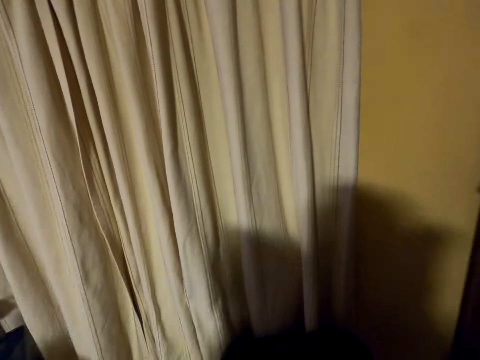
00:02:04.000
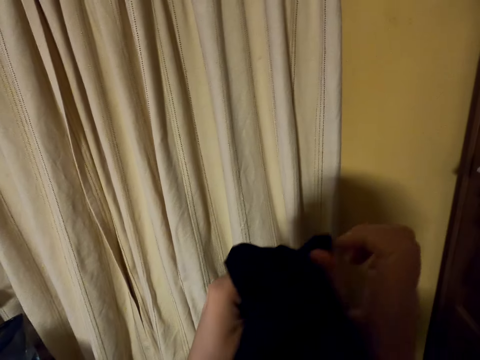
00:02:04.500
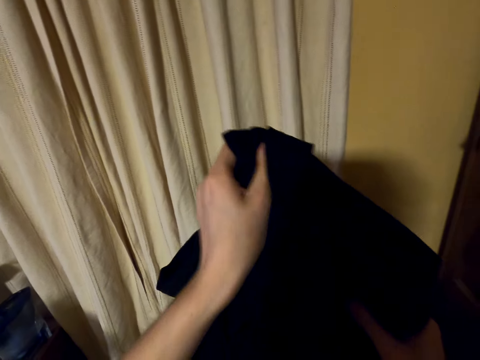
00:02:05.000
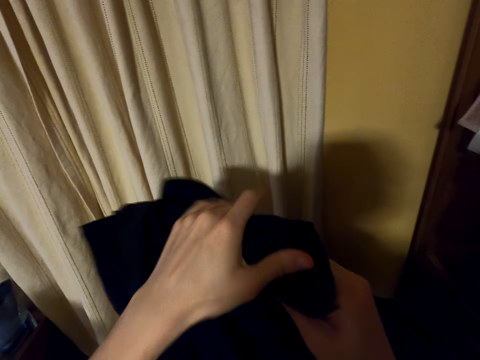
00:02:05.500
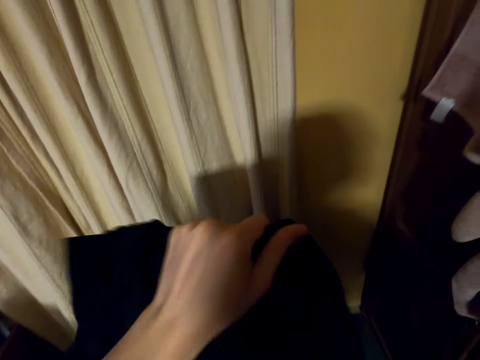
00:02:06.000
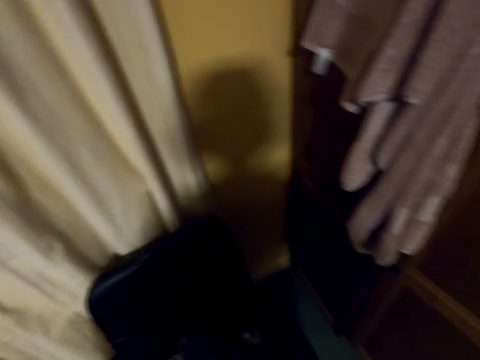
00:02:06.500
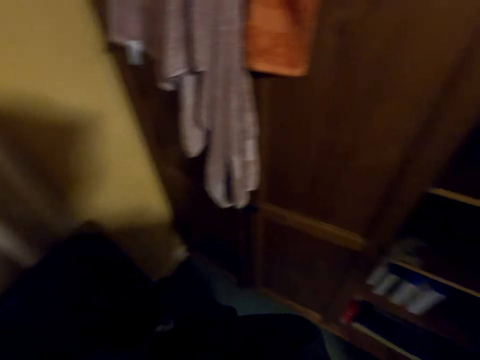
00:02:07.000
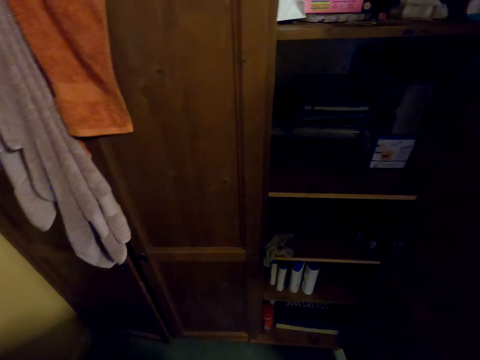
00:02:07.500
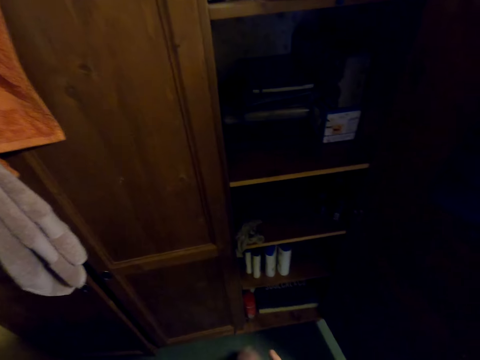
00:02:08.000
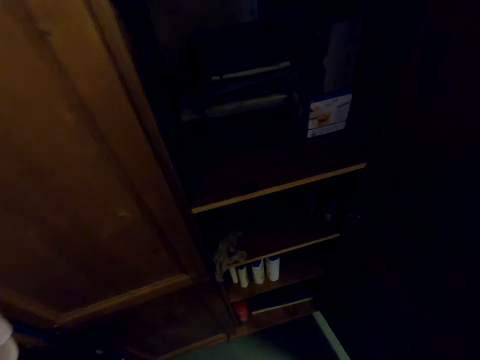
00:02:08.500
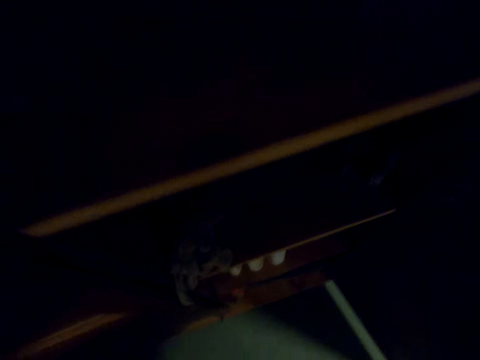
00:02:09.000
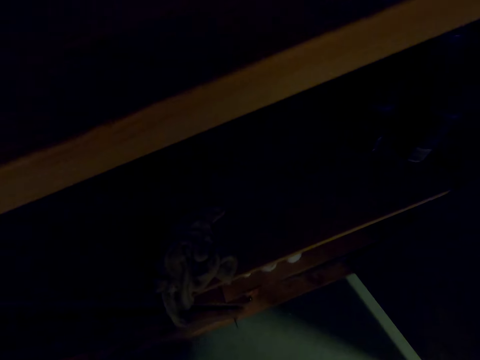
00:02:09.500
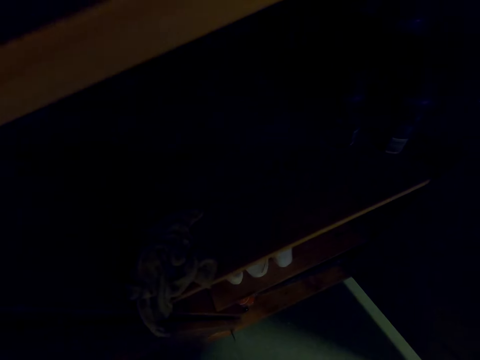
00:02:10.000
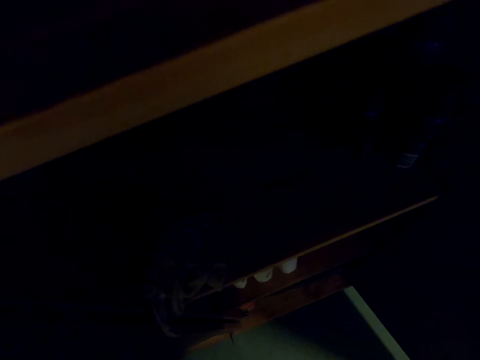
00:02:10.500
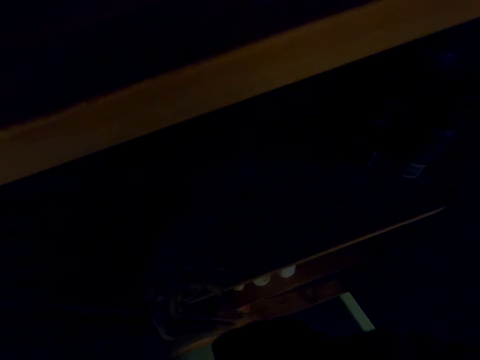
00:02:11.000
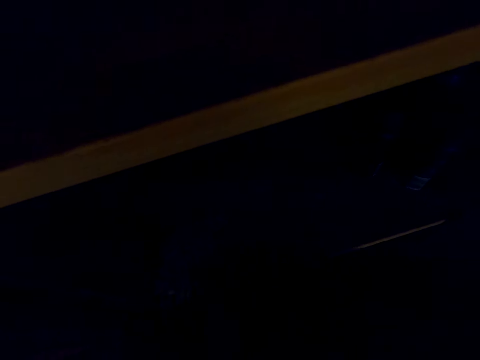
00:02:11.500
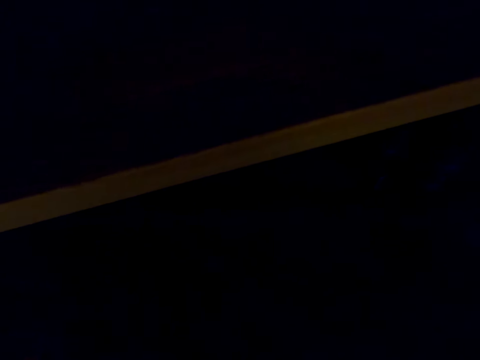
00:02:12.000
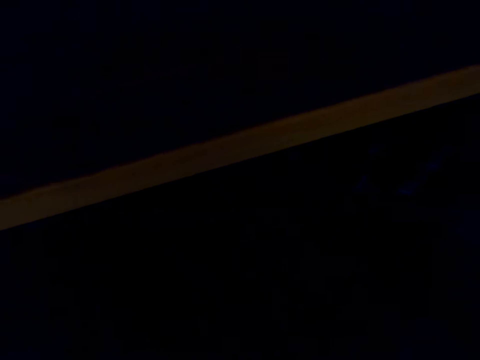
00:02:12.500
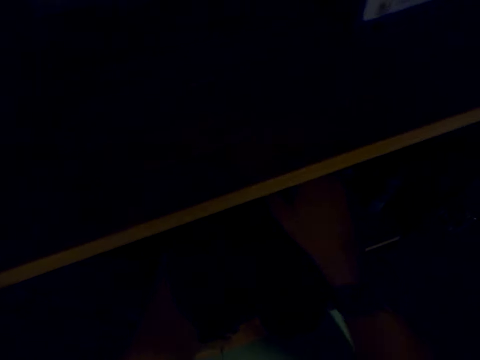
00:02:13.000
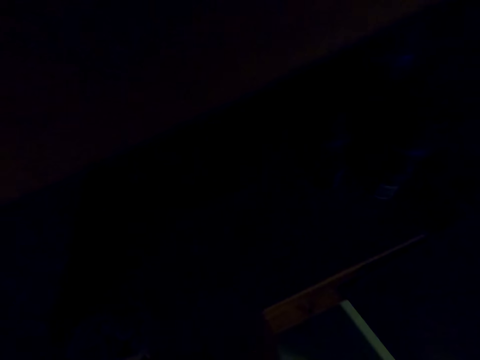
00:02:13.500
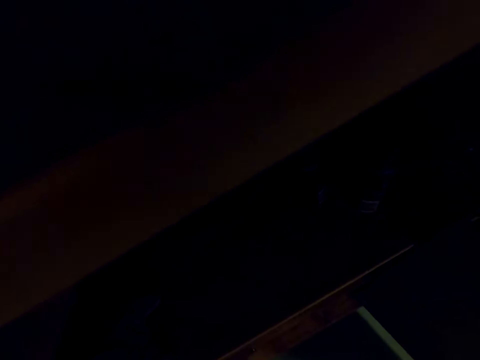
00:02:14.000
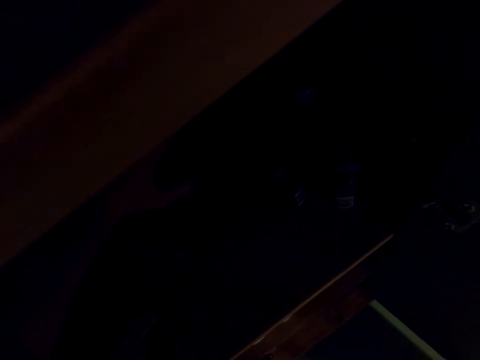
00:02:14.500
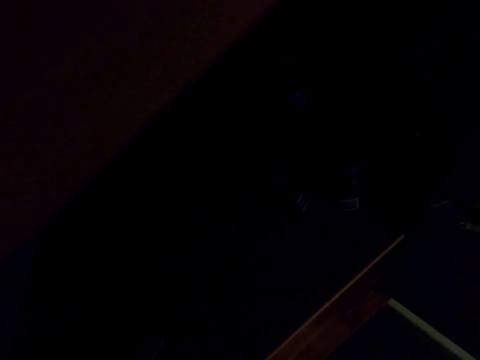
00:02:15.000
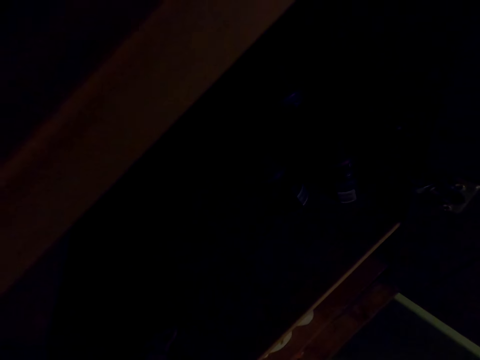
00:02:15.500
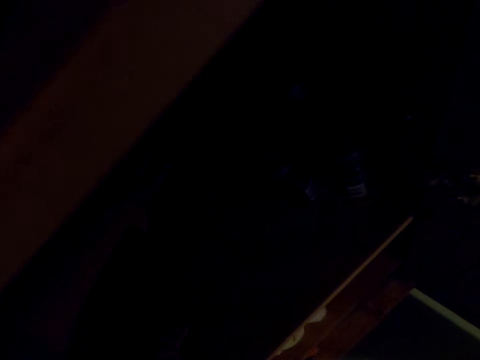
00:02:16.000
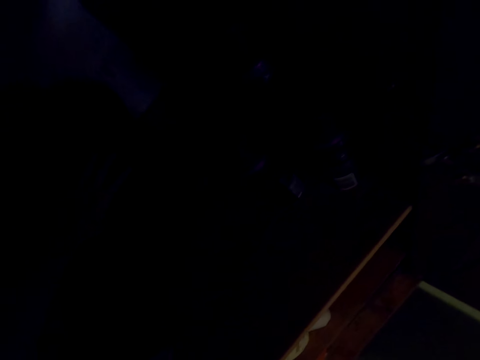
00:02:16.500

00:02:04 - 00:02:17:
The camera wearer moves. They place the cloth in the cupboard.

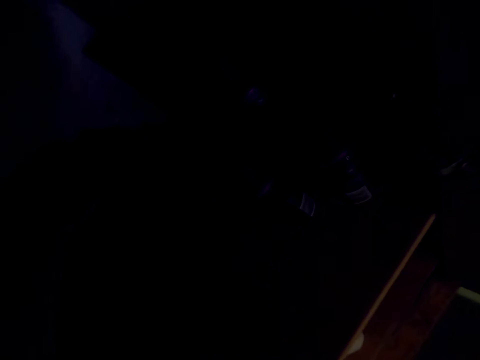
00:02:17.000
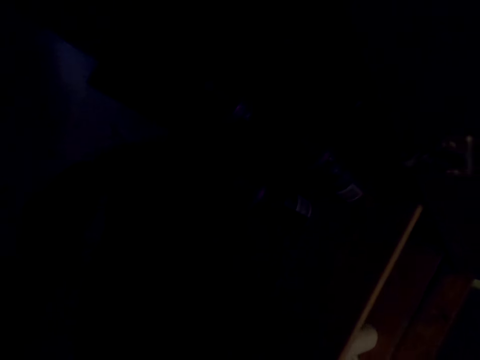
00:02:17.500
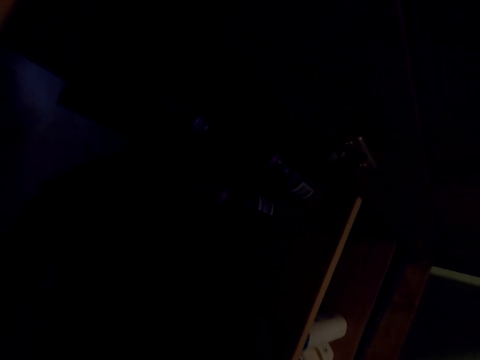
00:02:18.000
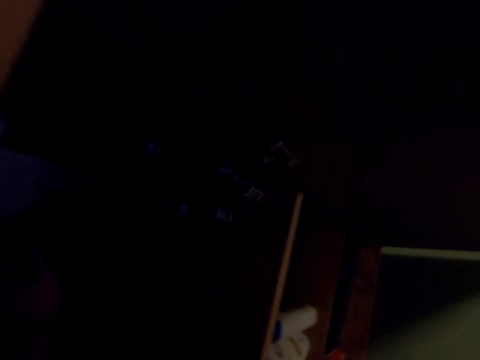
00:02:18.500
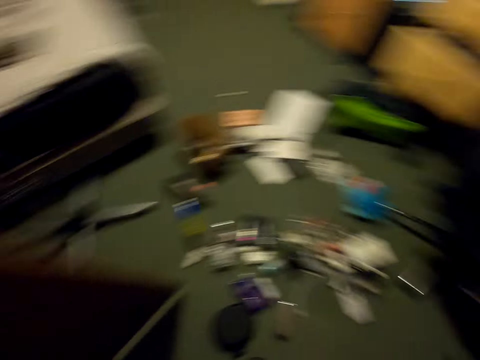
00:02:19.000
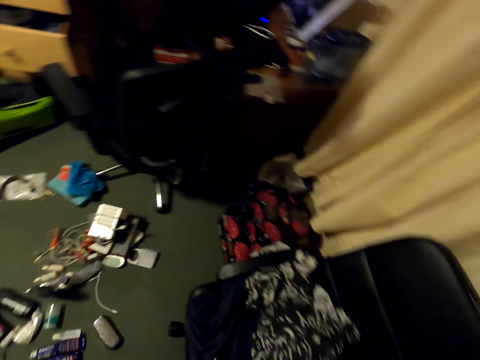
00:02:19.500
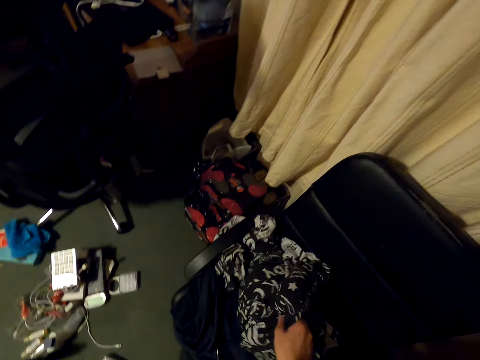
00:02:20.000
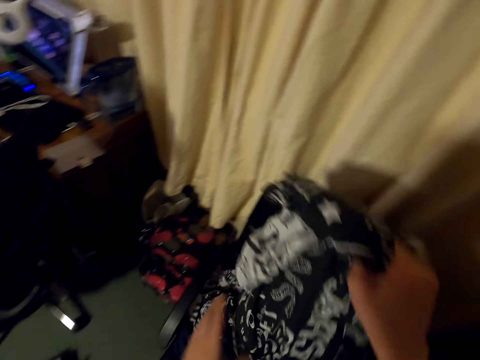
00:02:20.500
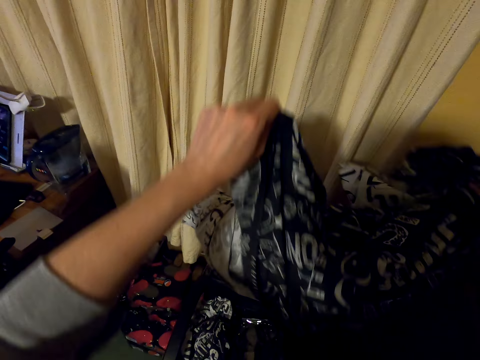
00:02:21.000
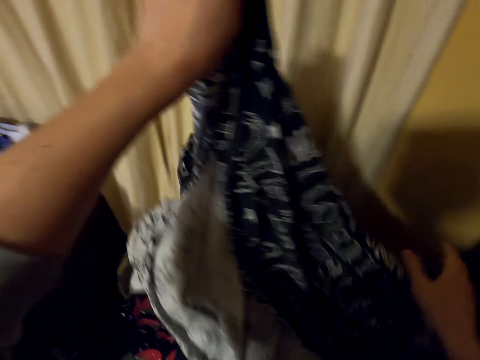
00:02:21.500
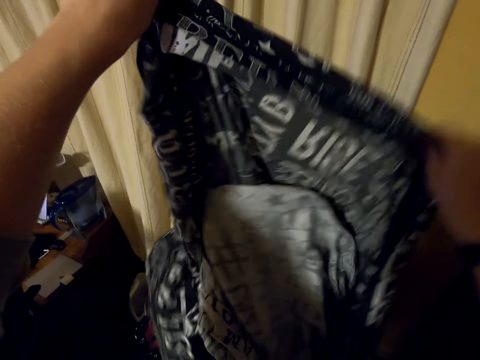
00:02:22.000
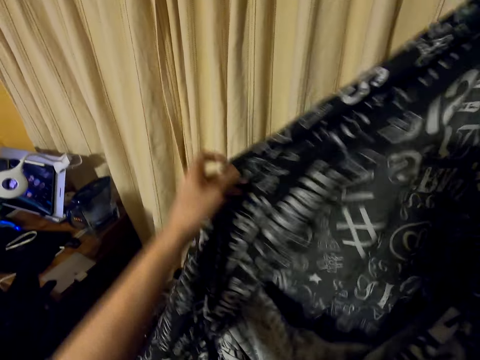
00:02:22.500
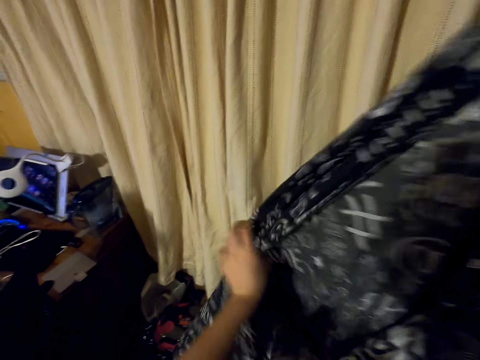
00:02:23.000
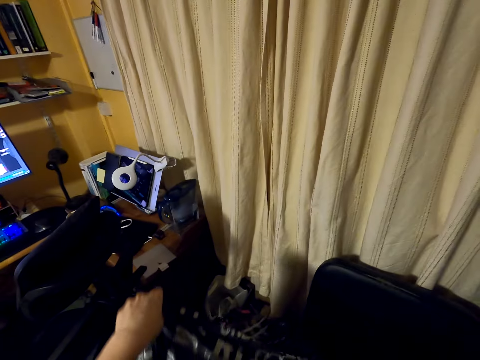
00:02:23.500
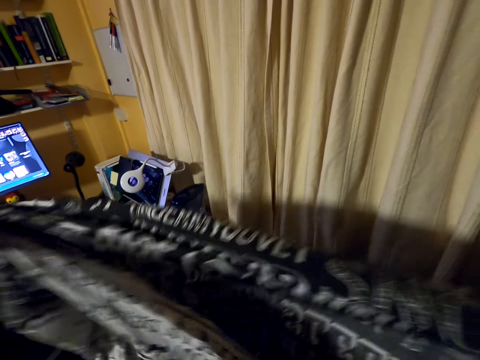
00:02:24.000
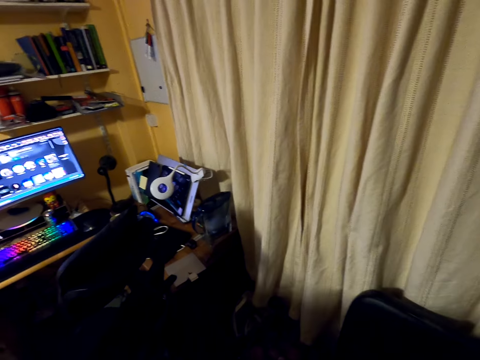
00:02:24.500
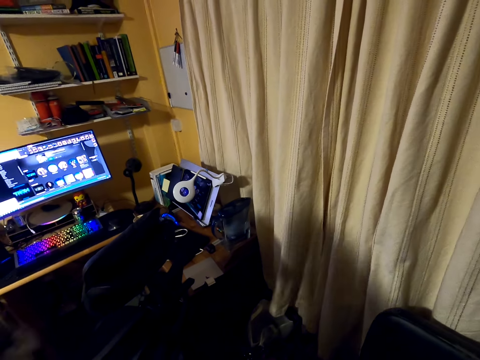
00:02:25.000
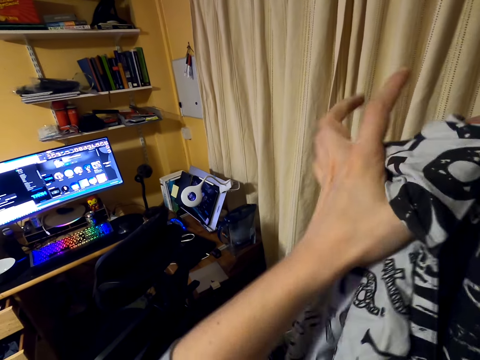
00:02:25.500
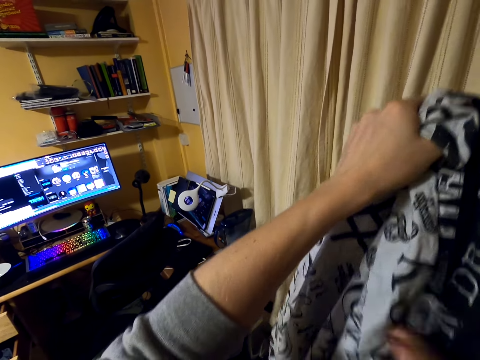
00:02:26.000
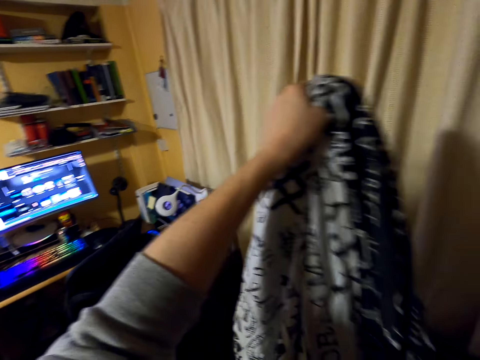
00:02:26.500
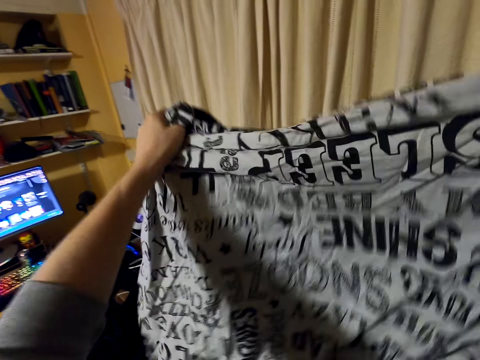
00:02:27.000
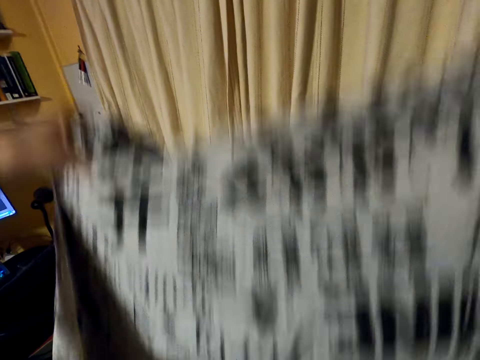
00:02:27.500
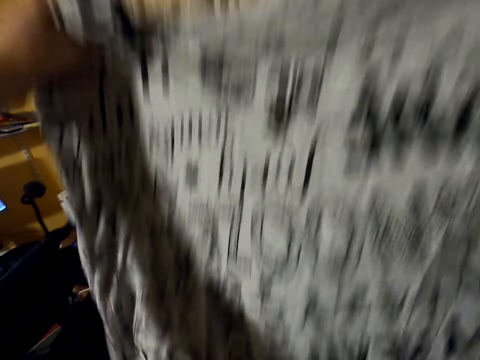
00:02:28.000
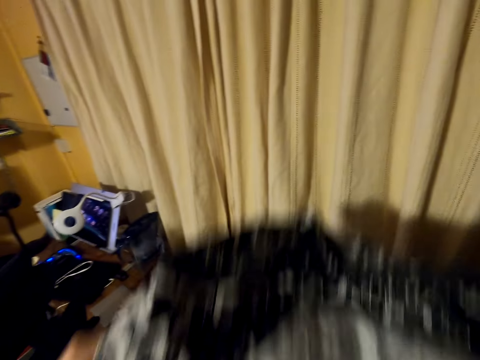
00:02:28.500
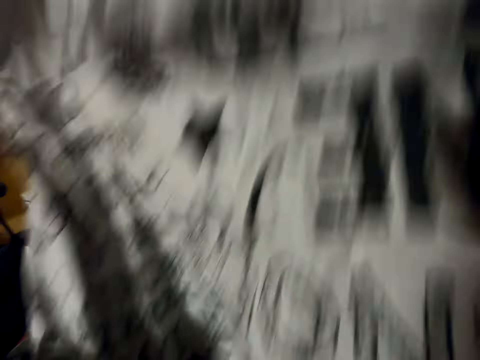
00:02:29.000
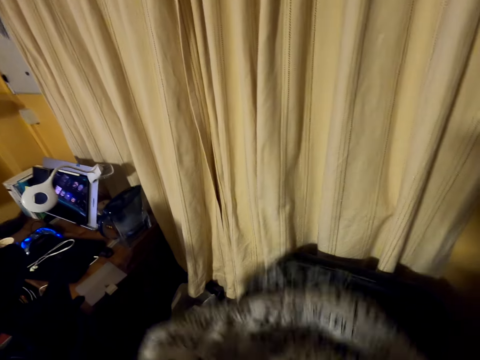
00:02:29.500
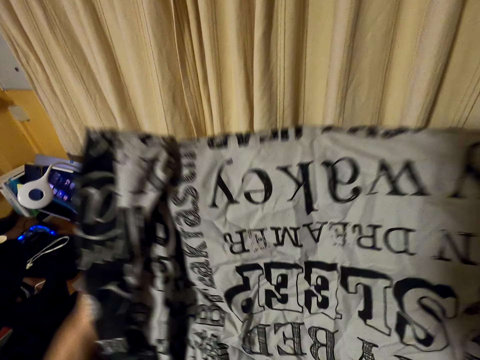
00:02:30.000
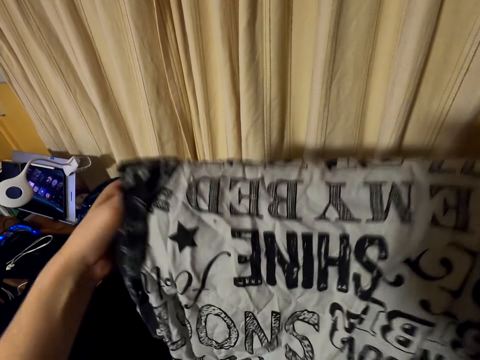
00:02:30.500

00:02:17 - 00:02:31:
The camera wearer picks the cloth from the chair. They stretch the cloth with both hands. They fold the cloth with both hands.
